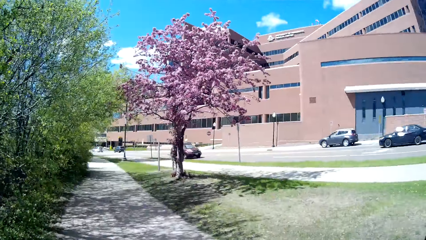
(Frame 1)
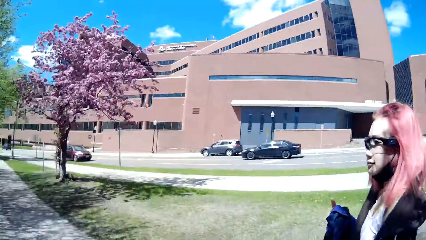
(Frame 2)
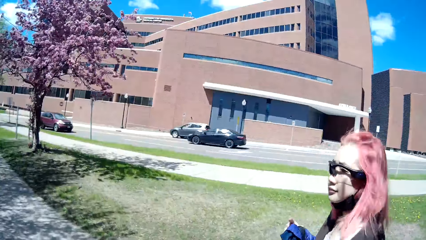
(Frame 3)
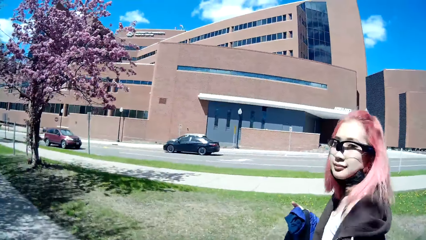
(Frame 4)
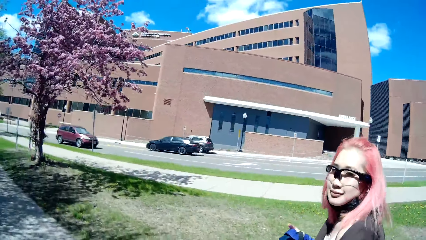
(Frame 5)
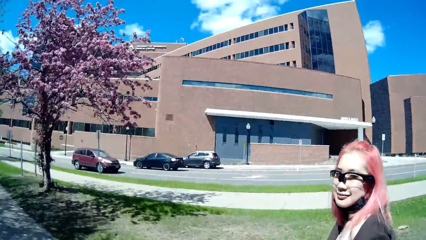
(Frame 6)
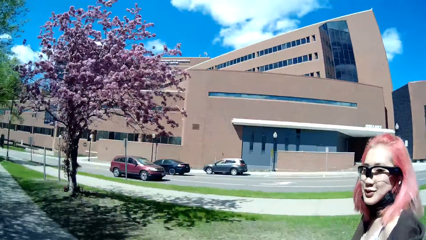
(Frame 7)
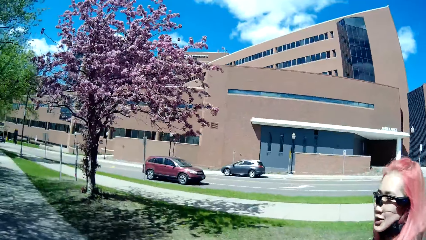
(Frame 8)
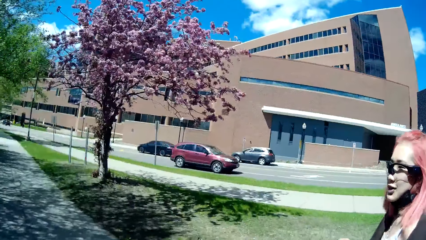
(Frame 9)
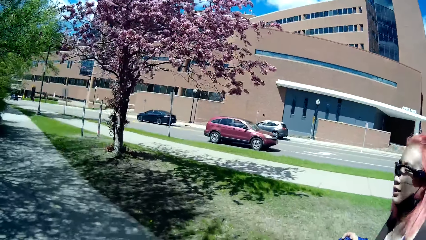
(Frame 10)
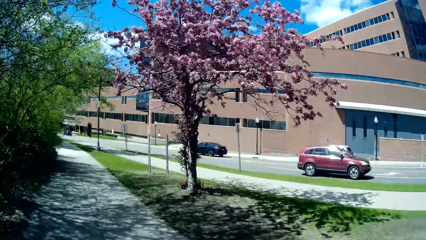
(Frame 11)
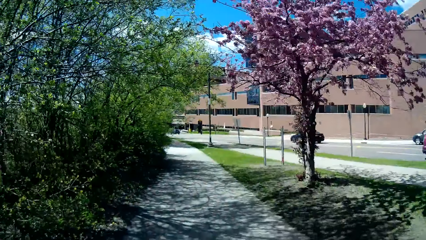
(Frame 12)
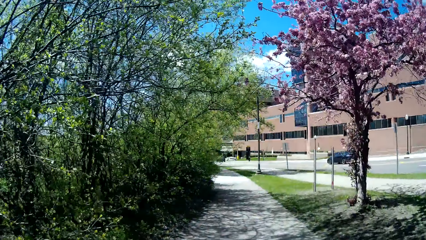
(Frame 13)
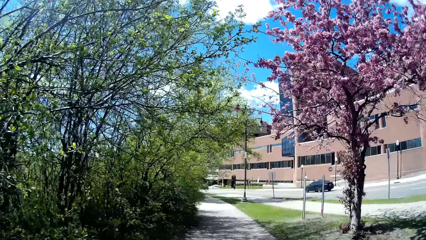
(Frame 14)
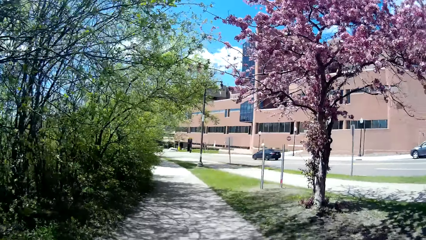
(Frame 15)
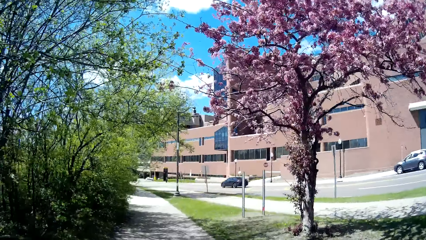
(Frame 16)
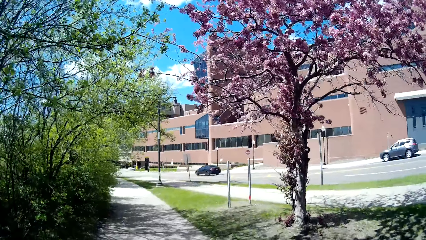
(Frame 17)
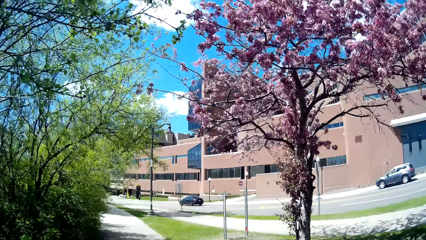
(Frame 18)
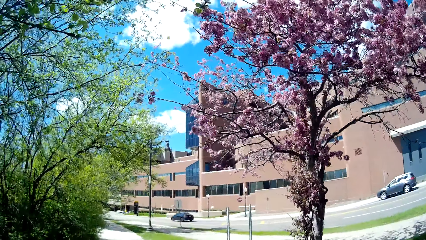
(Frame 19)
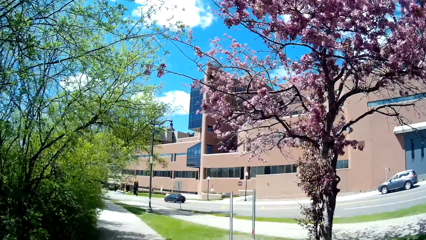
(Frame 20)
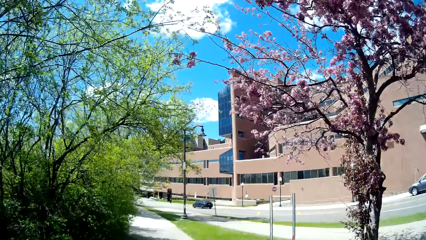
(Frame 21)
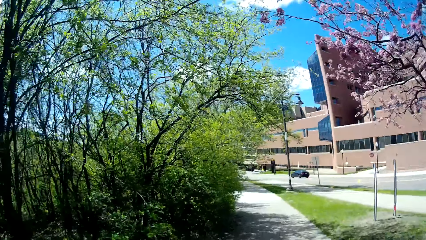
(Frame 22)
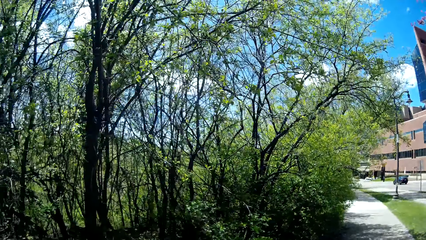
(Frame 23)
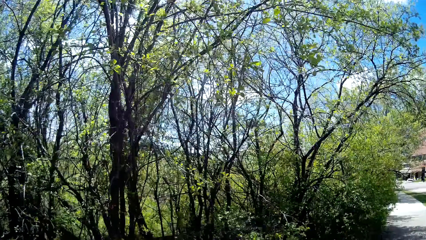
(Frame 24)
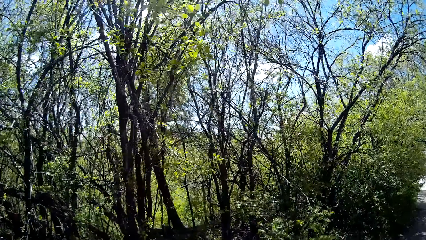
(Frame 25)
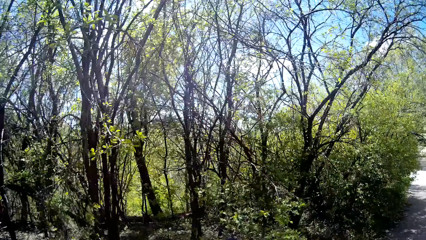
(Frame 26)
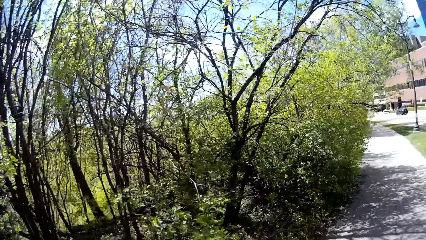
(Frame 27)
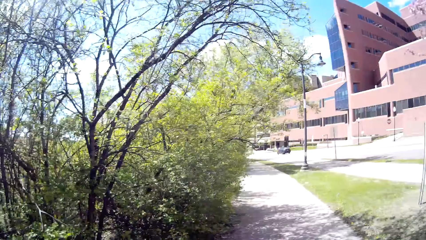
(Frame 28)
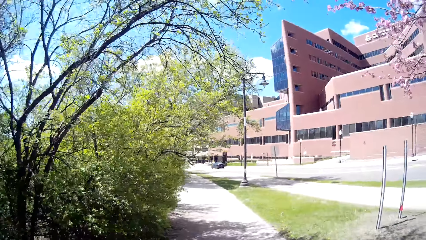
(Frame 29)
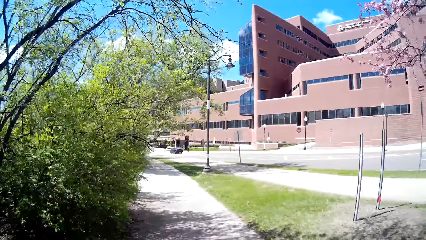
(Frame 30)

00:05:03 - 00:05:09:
The camera wearer interacts with the woman.

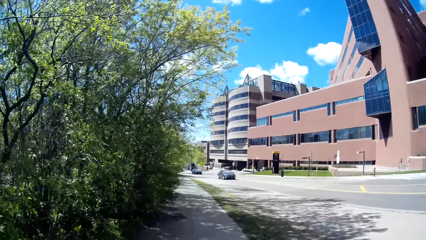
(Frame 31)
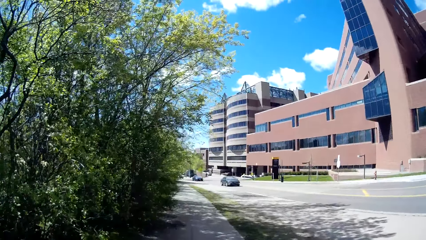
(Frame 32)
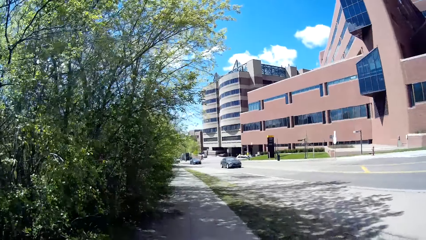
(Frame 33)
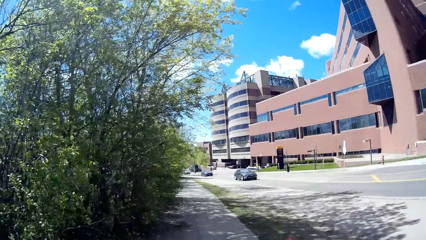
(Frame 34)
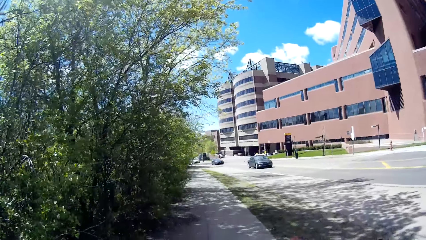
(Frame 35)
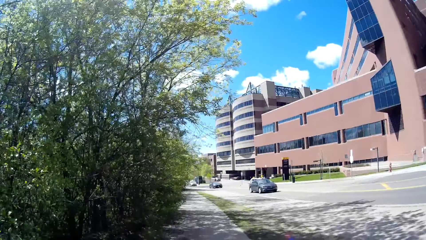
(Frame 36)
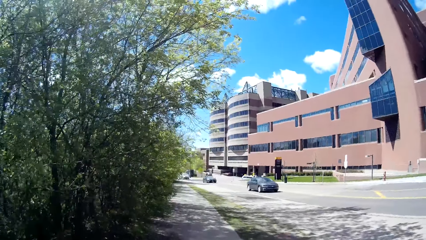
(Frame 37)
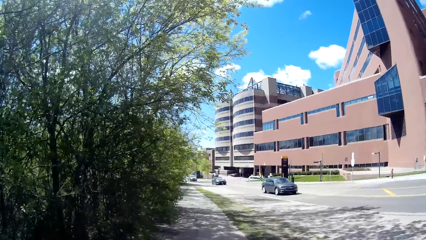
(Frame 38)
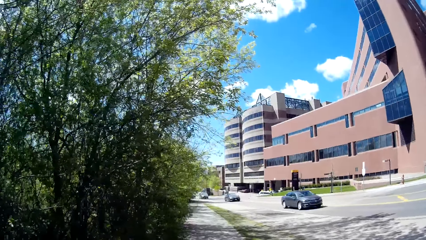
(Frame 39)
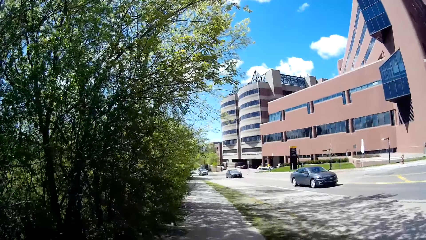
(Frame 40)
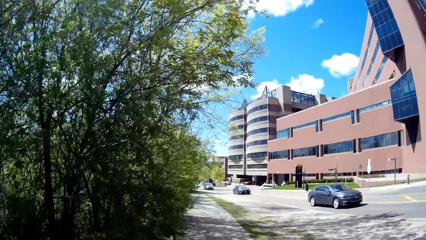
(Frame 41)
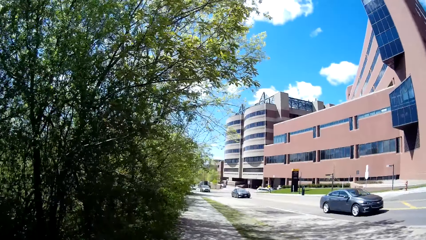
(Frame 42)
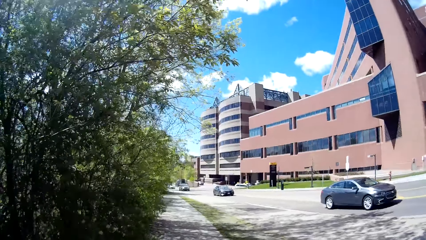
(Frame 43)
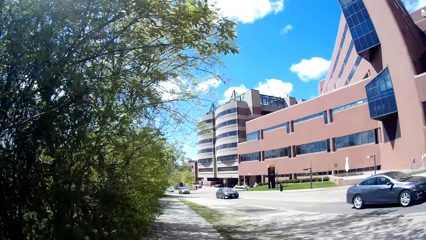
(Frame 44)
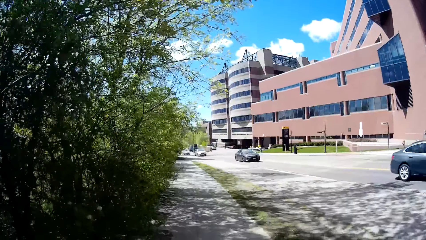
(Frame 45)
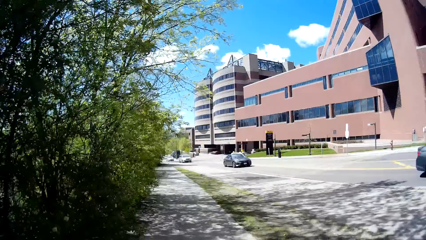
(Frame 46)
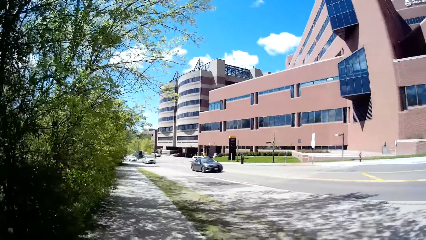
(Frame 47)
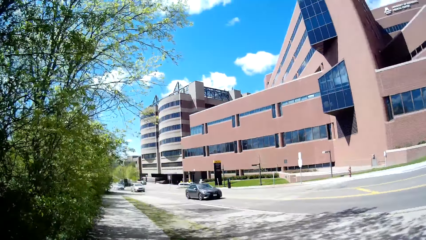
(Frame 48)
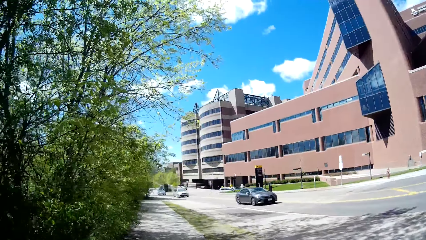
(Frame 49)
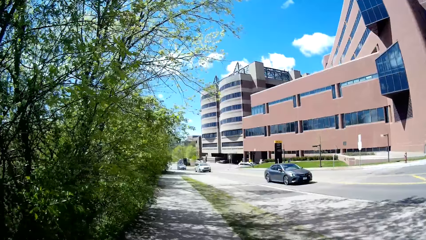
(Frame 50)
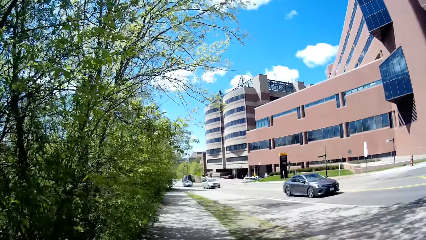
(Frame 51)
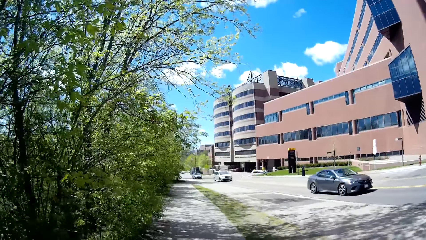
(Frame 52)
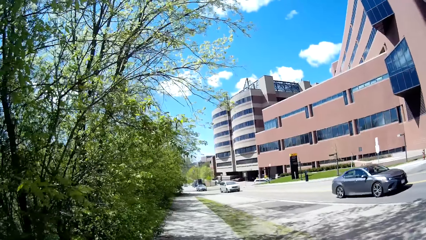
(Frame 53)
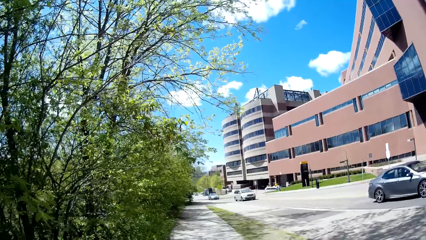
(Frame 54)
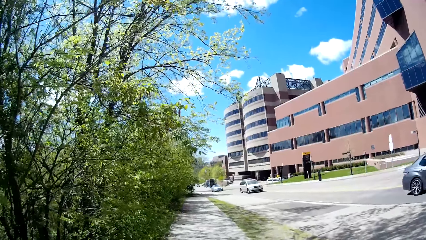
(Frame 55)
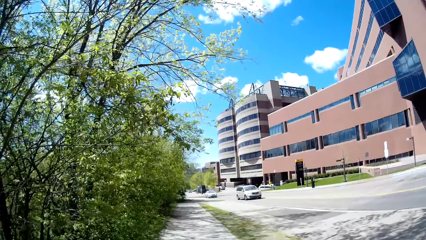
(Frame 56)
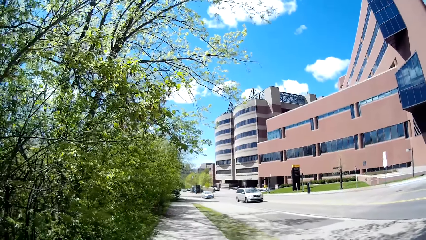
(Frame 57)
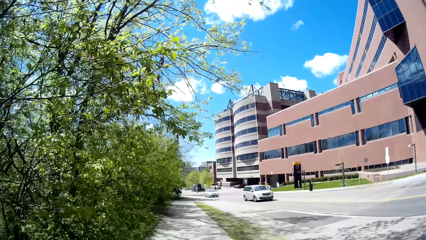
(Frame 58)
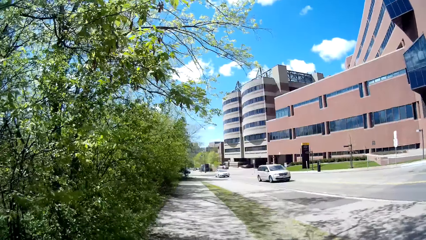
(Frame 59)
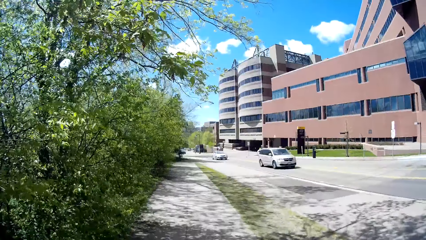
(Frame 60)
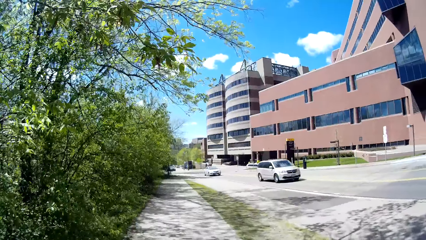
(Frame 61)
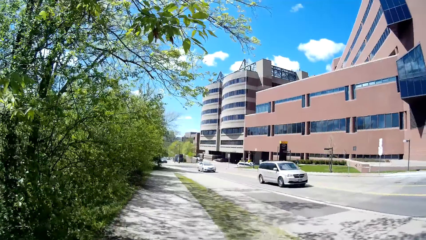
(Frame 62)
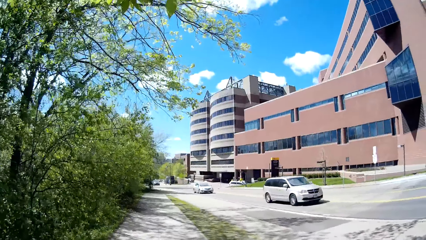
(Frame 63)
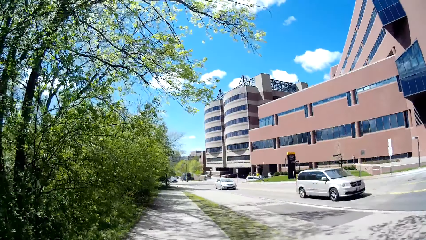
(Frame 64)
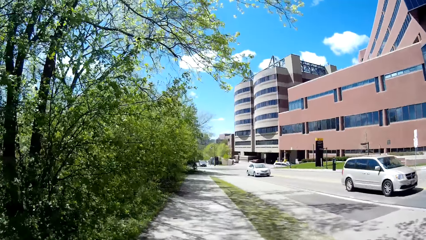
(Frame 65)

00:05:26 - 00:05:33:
Several cars drive past the camera wearer.

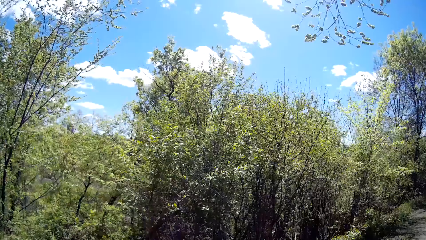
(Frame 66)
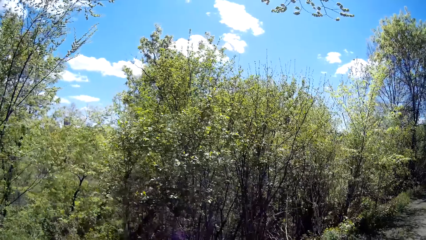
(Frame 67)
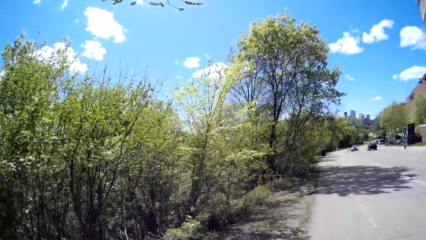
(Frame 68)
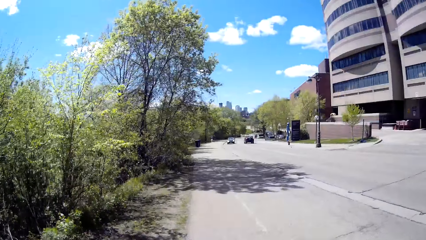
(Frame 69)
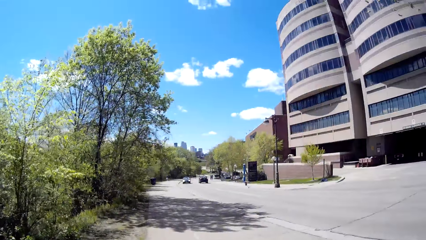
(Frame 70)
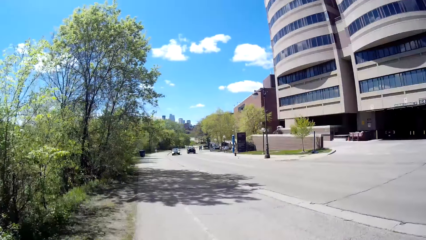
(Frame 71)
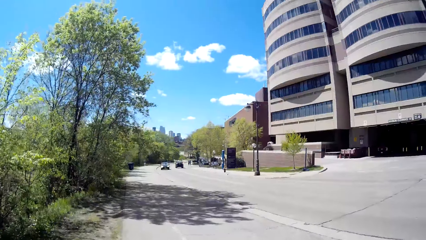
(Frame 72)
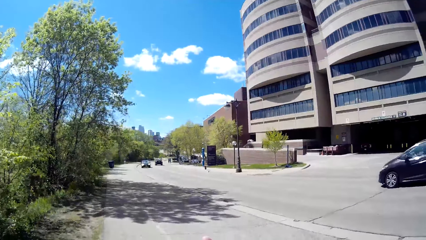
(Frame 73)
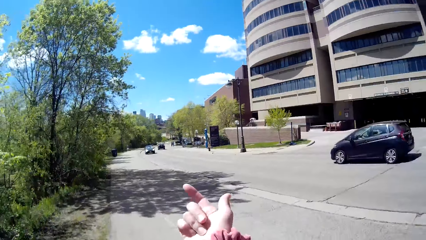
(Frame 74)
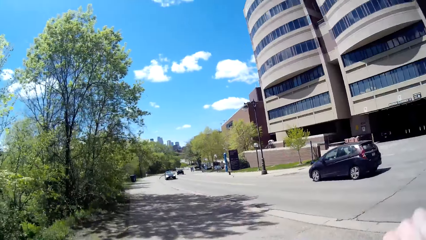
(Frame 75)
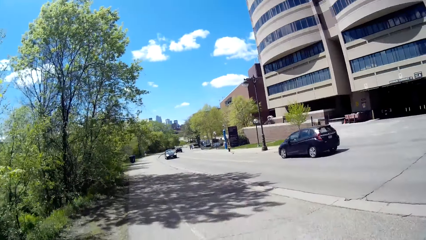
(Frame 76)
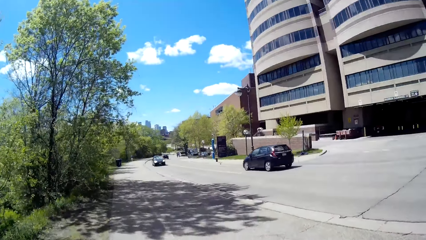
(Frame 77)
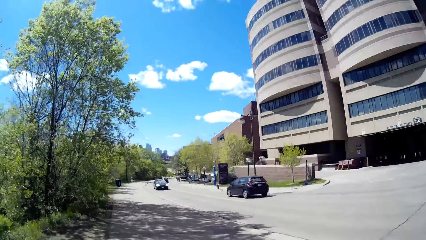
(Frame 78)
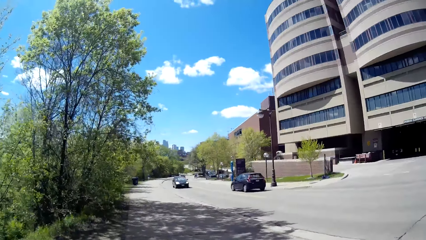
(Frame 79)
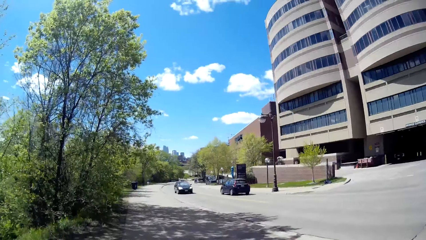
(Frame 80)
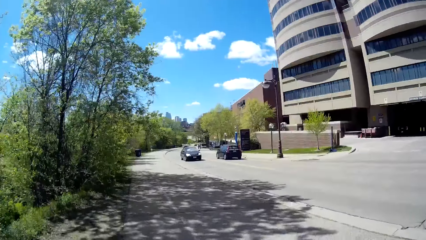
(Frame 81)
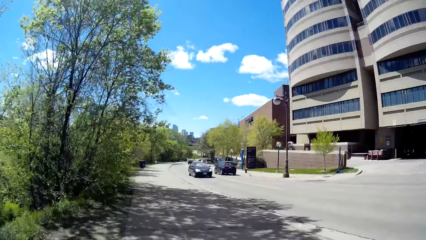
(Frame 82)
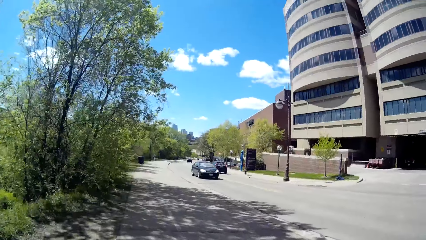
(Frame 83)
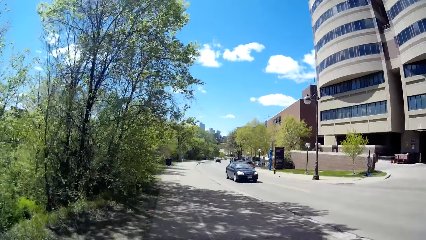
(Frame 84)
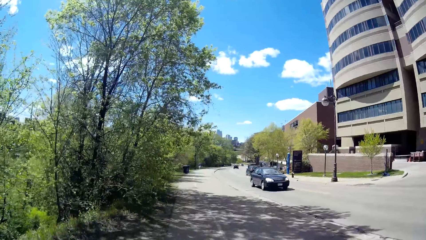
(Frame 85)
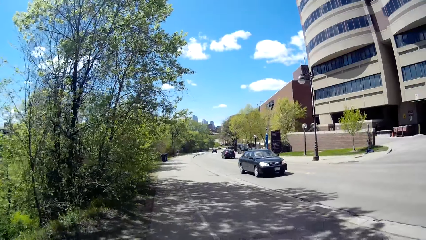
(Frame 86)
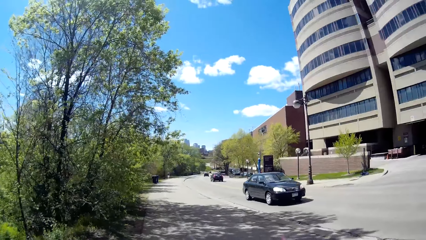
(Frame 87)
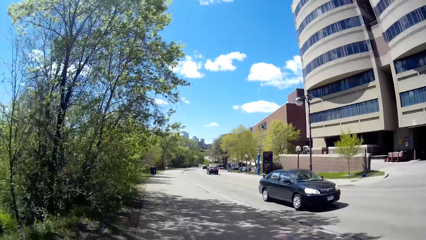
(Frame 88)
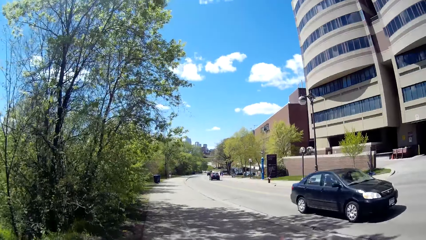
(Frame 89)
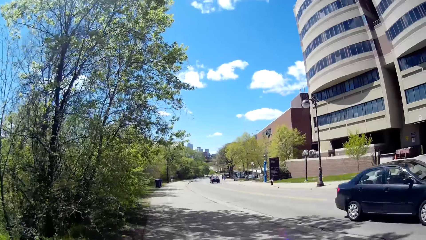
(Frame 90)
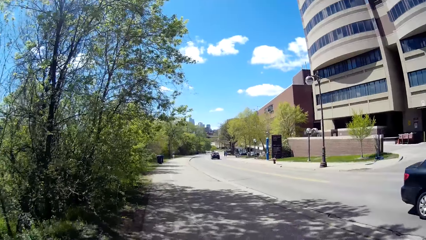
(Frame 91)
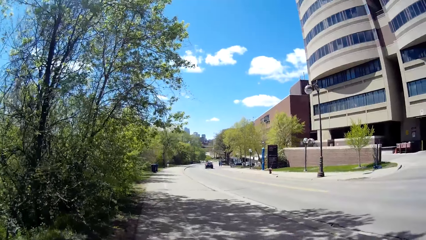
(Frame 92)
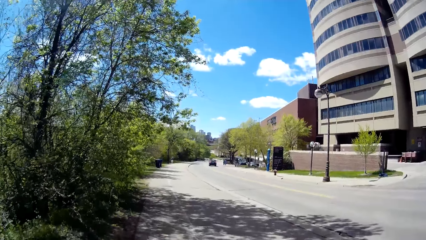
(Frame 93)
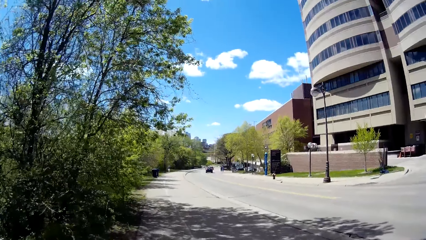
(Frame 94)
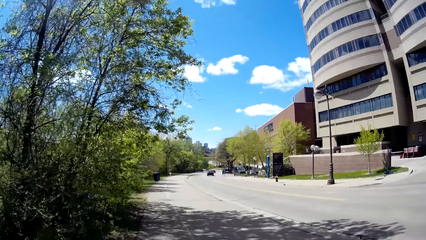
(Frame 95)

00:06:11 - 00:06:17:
The camera wearer interacts with the woman. She raises her right hand. A car drives past the camera wearer.
